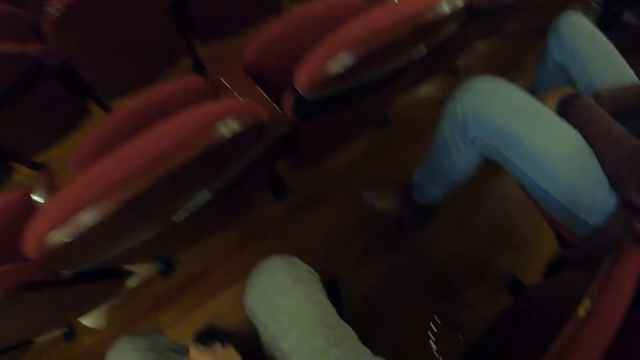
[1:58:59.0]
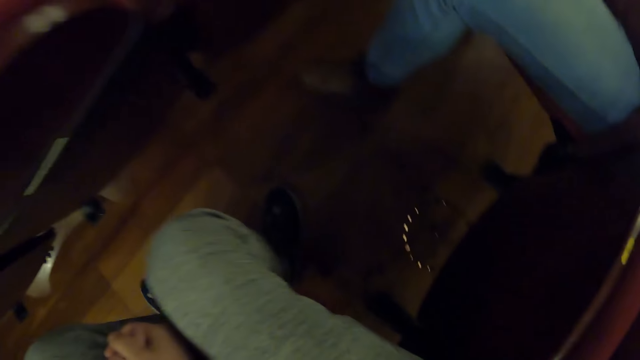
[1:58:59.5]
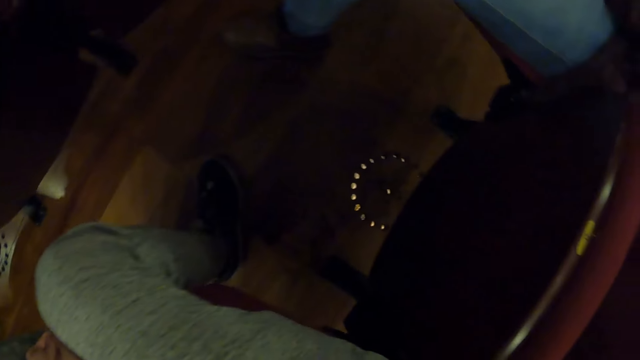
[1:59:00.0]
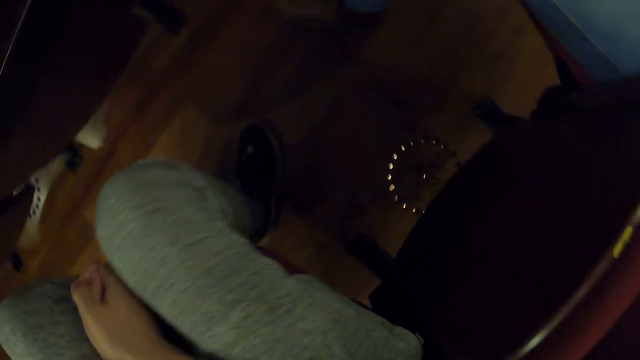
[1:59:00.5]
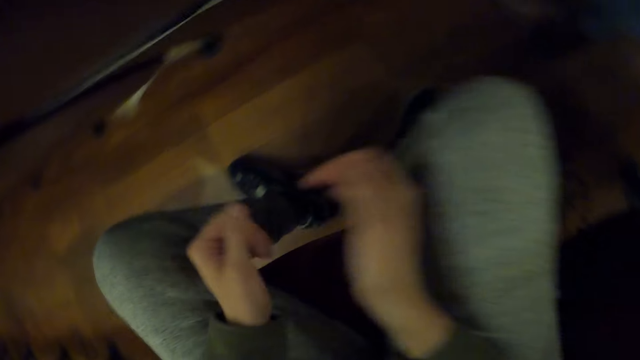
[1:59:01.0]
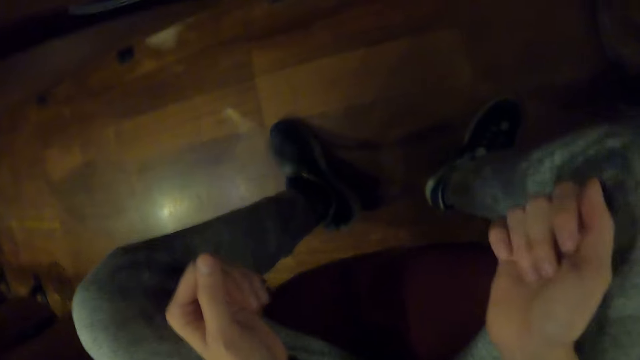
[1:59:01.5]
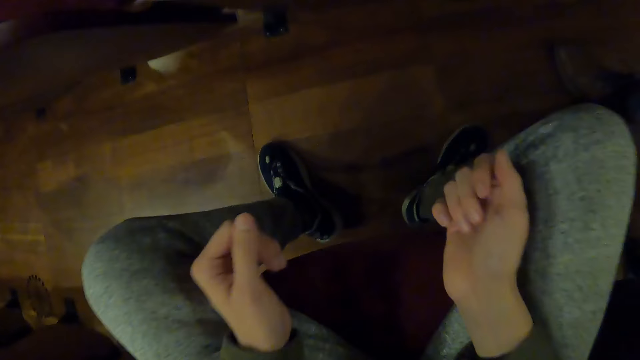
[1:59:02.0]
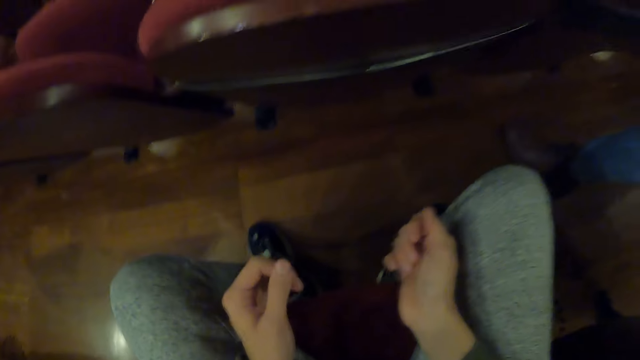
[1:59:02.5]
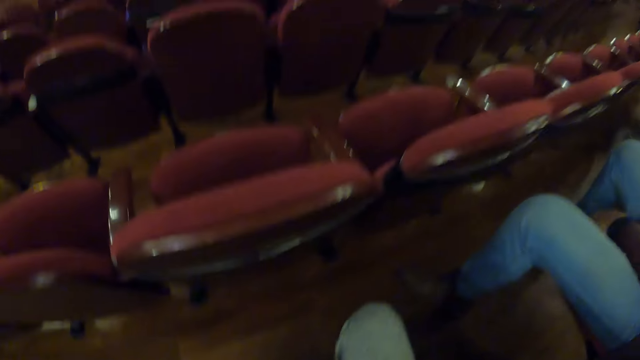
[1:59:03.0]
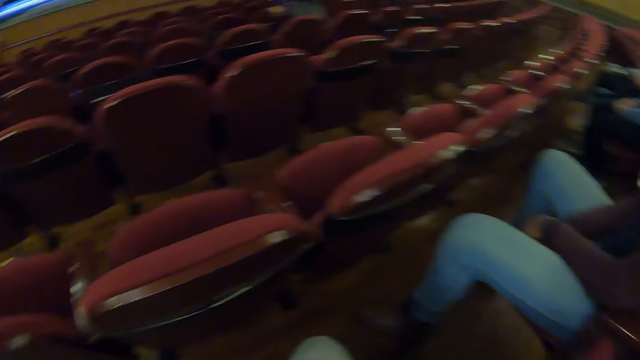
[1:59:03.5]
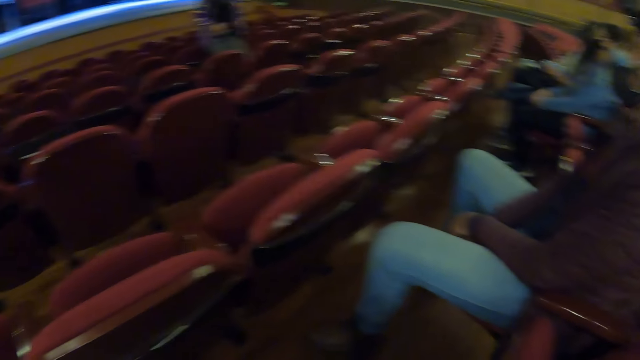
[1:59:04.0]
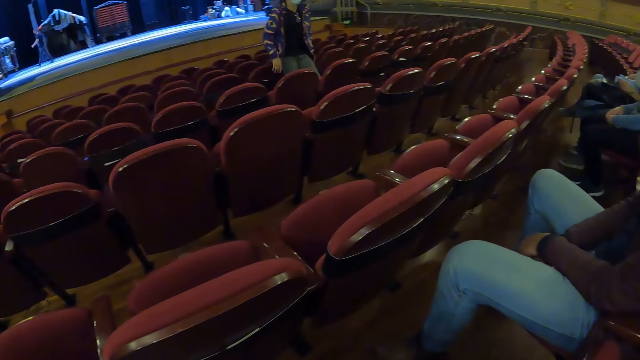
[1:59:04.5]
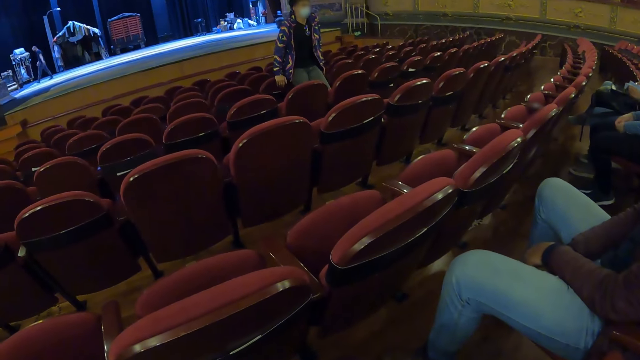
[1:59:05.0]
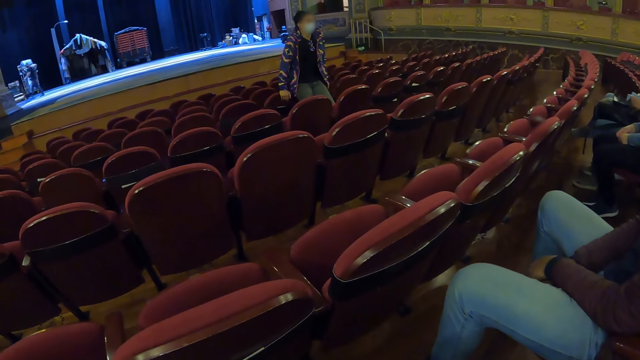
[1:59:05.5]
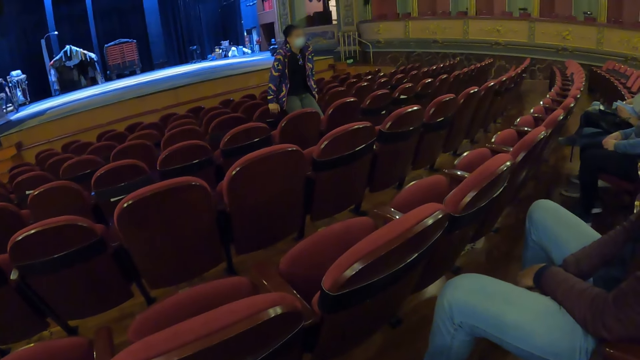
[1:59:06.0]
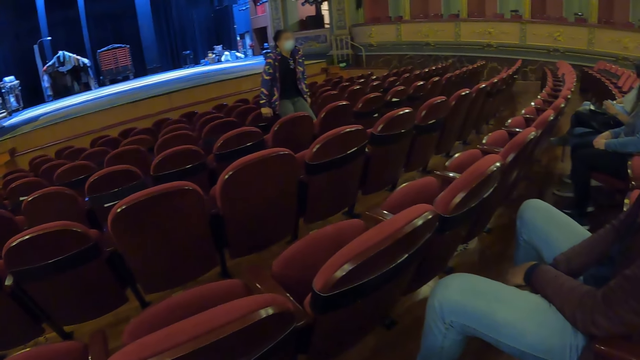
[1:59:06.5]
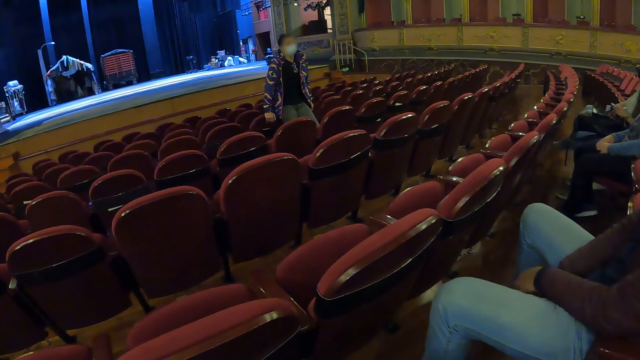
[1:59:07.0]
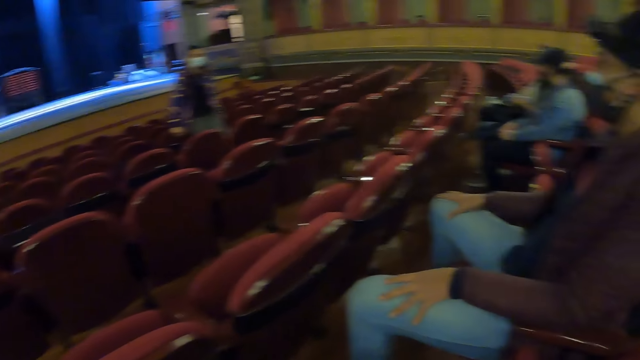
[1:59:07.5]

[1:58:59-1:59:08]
The camera wearer spreads the legs, folds the hands, and looks around. A woman uses gestures.

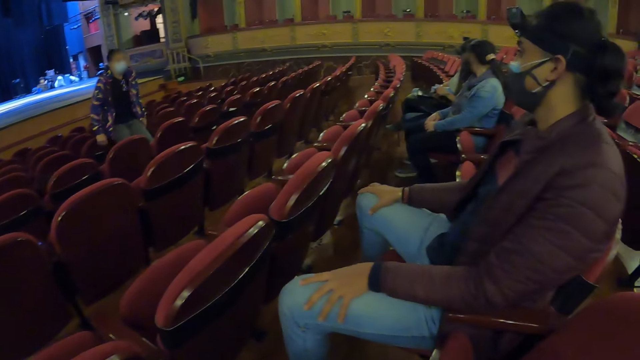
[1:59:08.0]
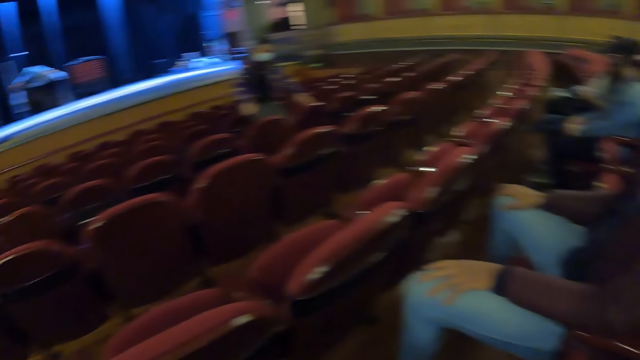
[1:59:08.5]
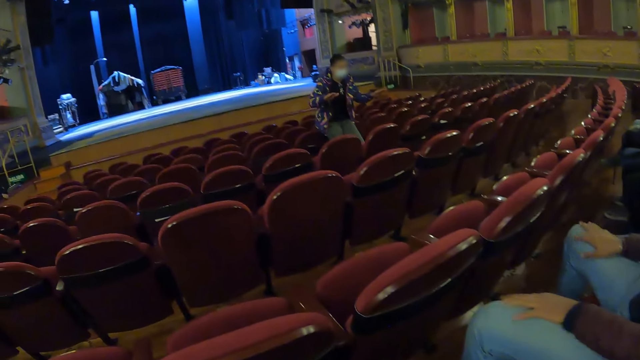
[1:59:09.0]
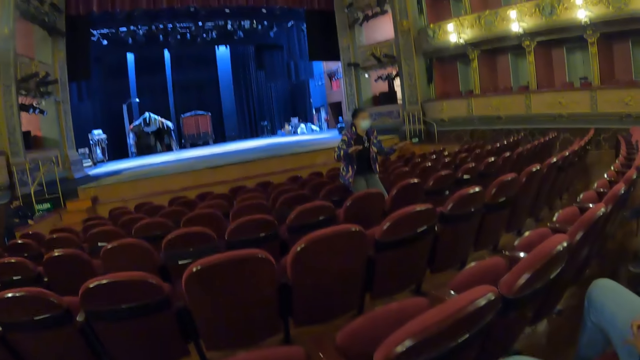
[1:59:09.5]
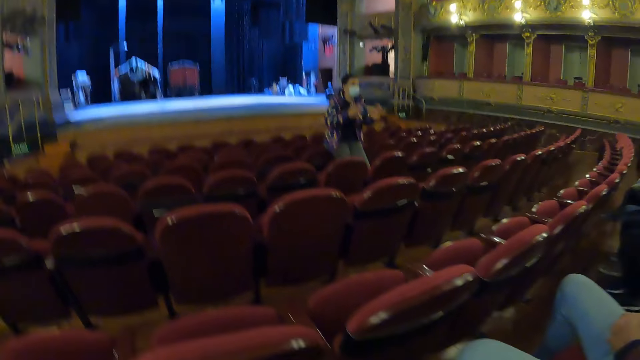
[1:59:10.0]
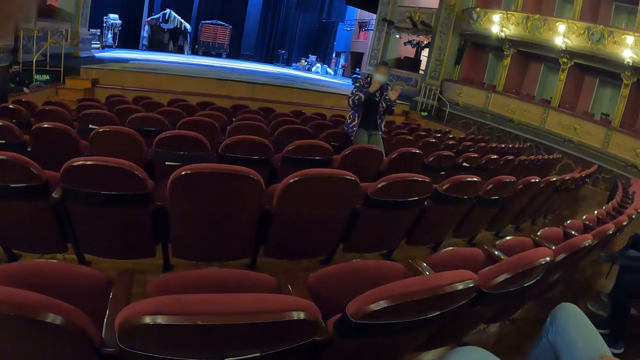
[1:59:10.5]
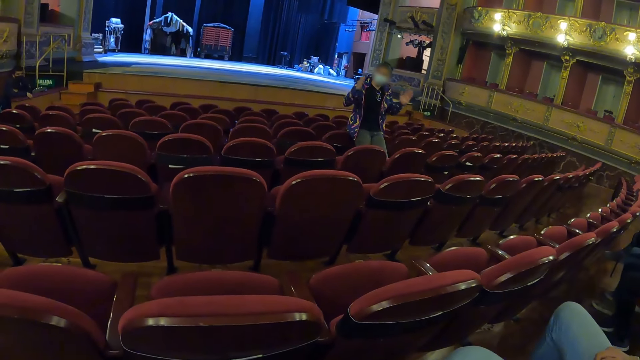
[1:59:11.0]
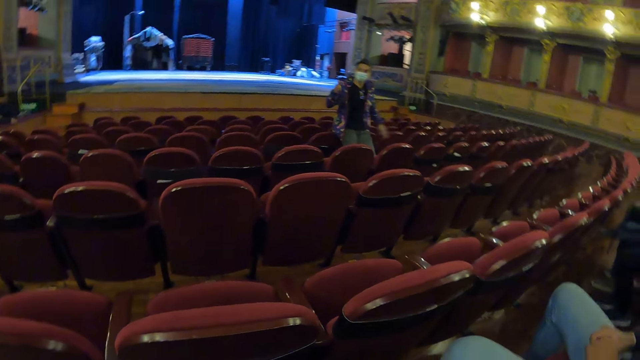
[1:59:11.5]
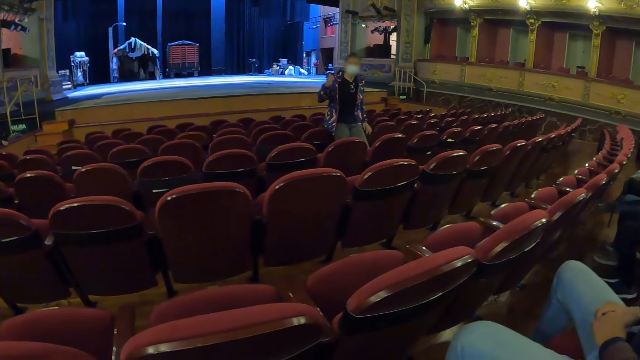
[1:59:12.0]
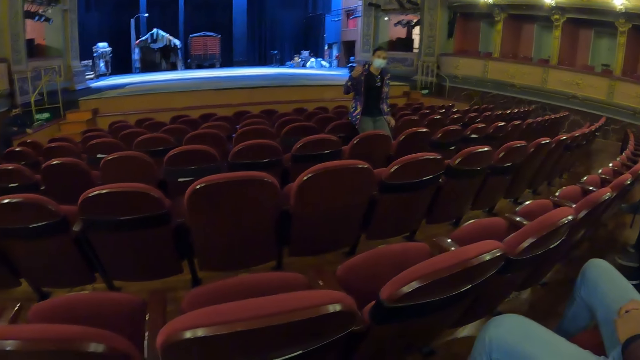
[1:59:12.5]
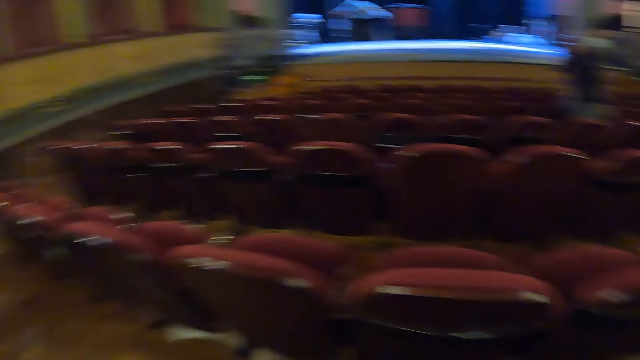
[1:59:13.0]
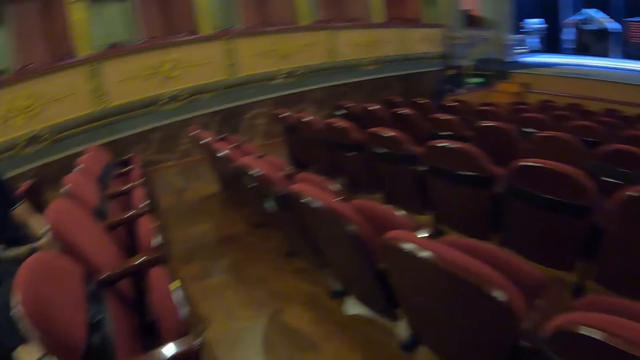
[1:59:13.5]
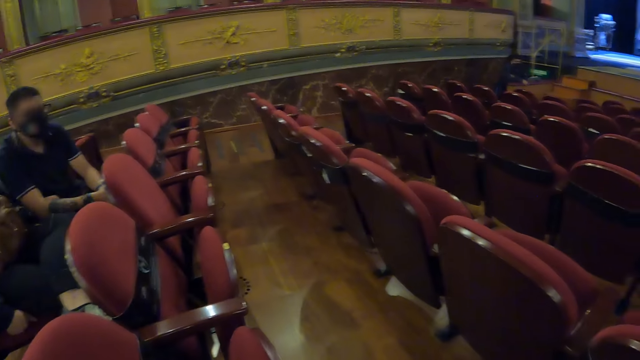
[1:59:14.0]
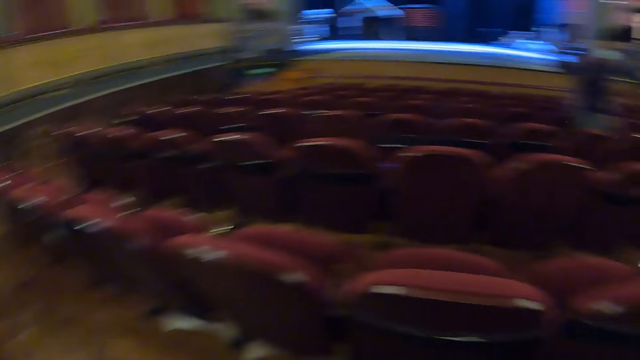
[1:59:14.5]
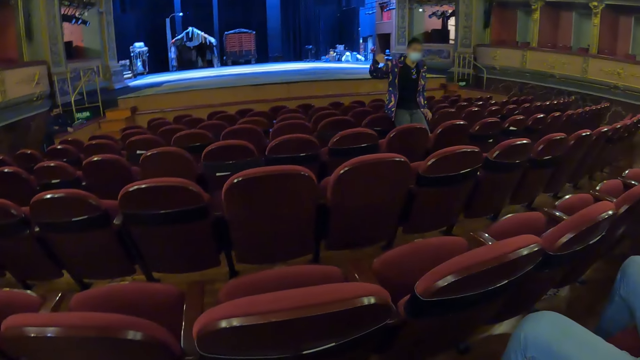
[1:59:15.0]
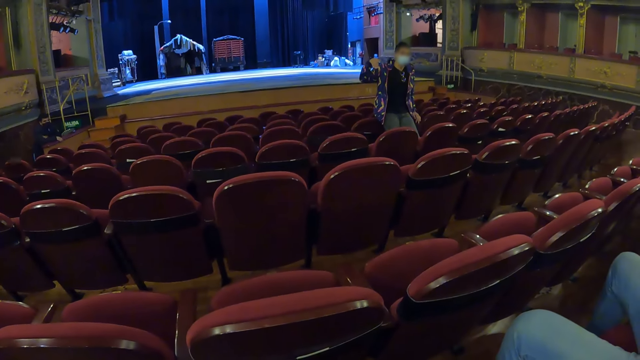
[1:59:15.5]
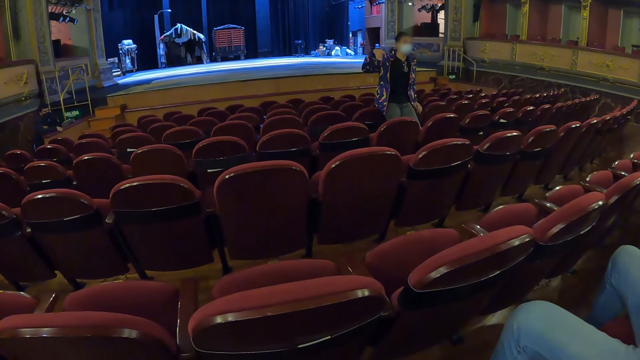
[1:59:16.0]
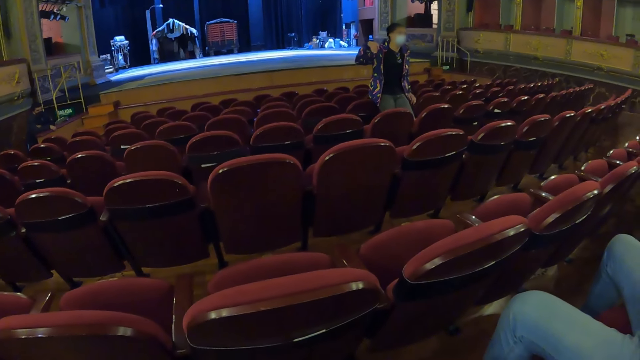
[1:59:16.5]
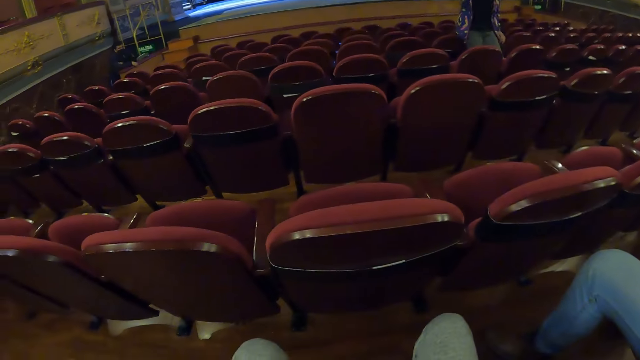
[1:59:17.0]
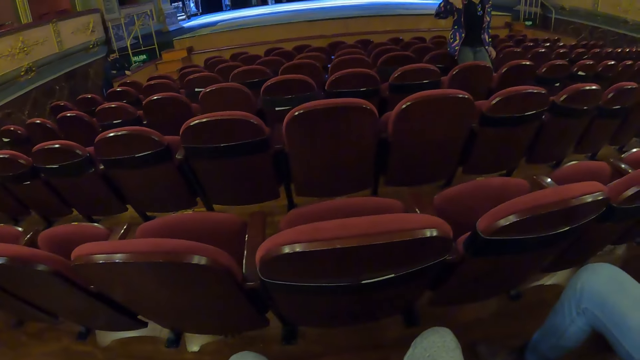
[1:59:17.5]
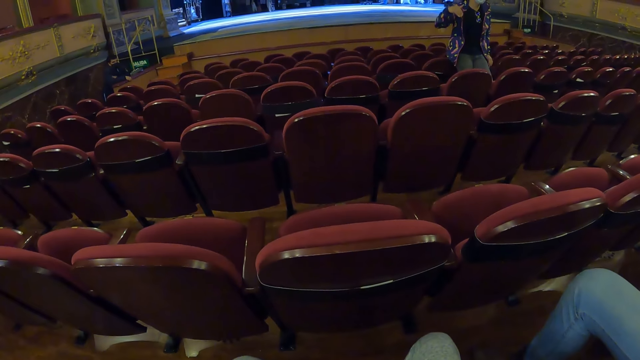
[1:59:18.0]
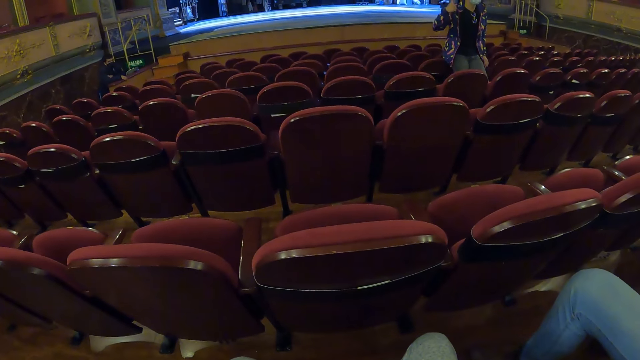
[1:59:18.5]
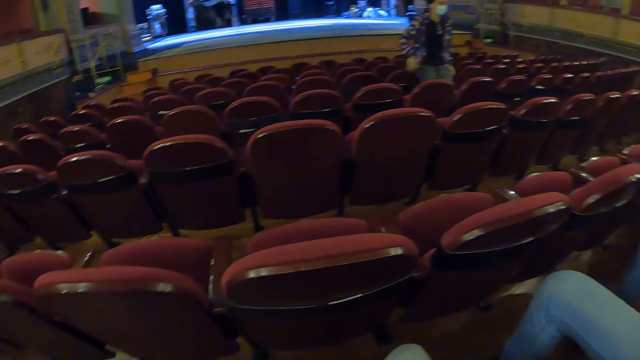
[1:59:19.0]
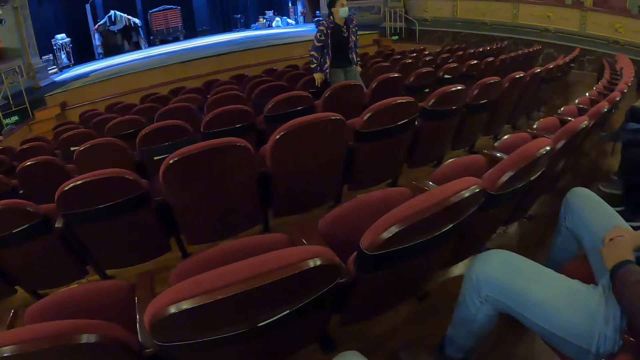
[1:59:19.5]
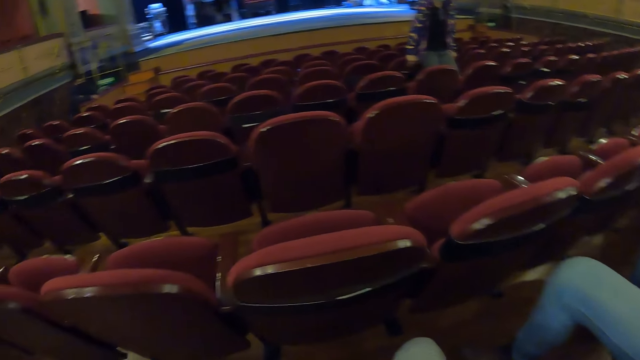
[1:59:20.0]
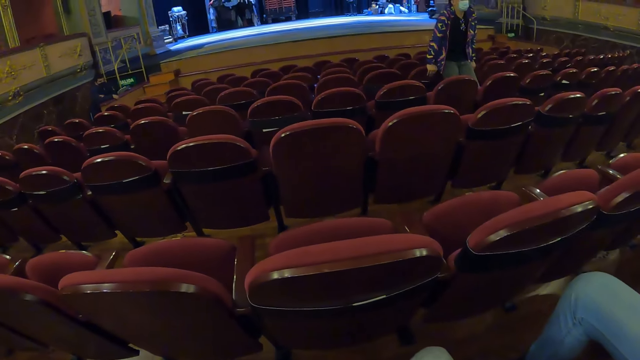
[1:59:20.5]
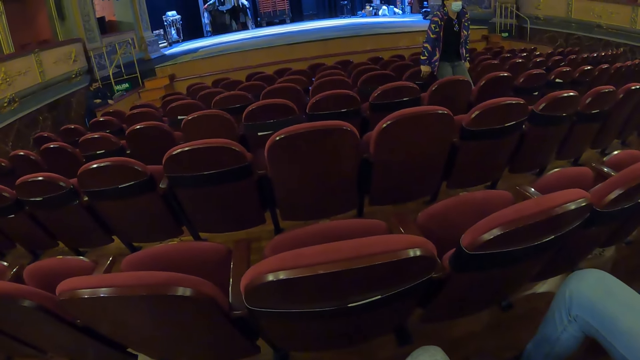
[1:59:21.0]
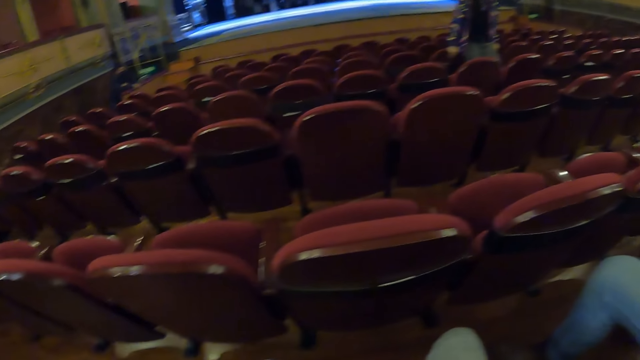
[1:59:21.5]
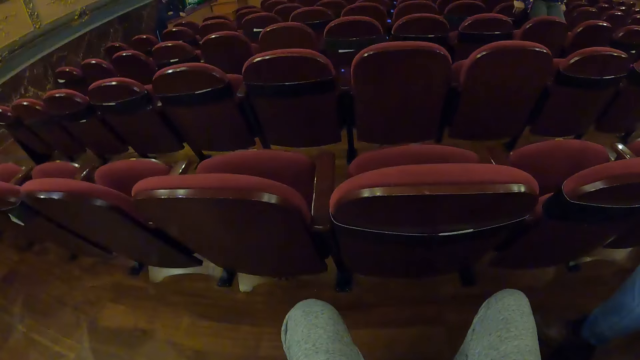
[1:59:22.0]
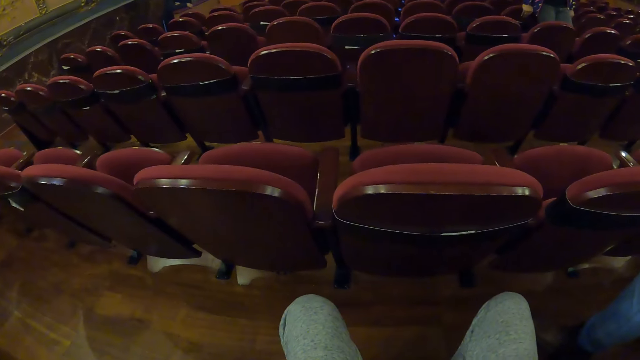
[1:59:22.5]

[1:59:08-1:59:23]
A man places hands on his thighs. The man touches the body. A woman gestures in the auditorium. The man moves hands. The camera wearer lifts up the hand. They look around. The woman gestures in the auditorium. The woman gestures in the auditorium again. The man sits on a chair close to the camera wearer. The camera wearer stares in the auditorium.
